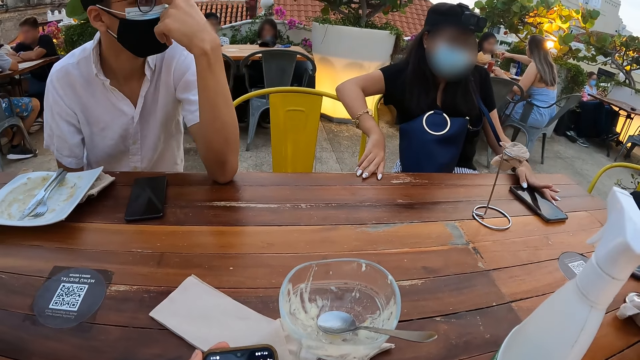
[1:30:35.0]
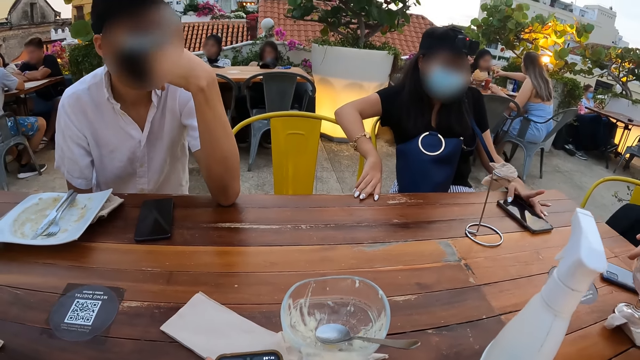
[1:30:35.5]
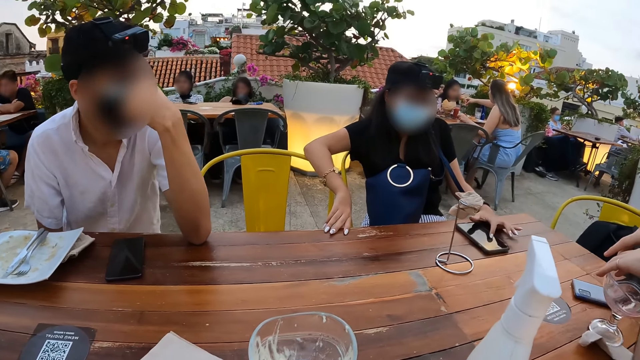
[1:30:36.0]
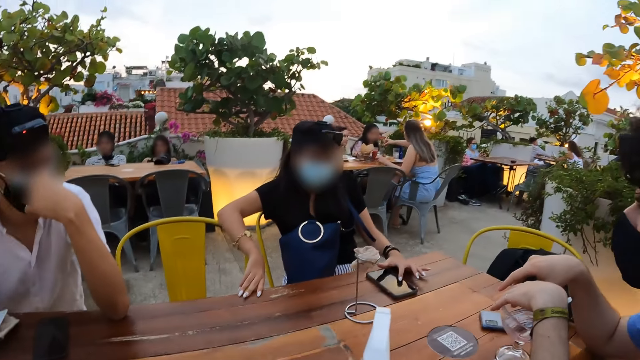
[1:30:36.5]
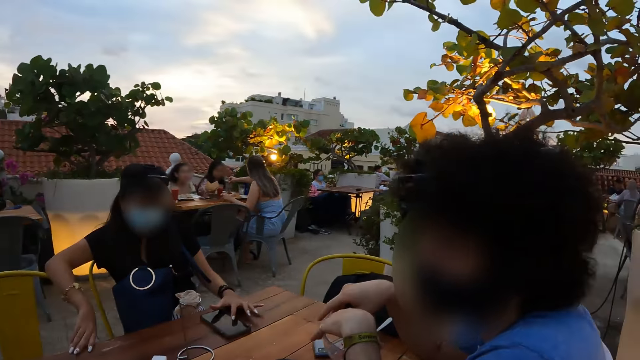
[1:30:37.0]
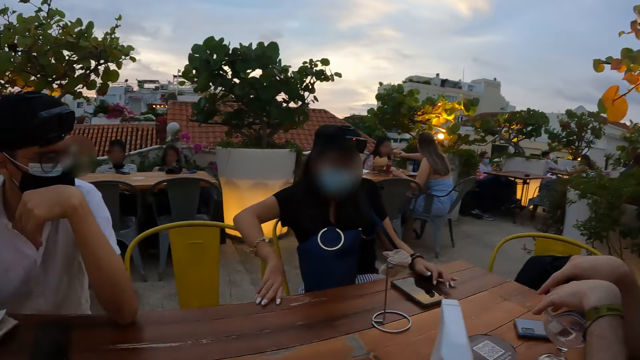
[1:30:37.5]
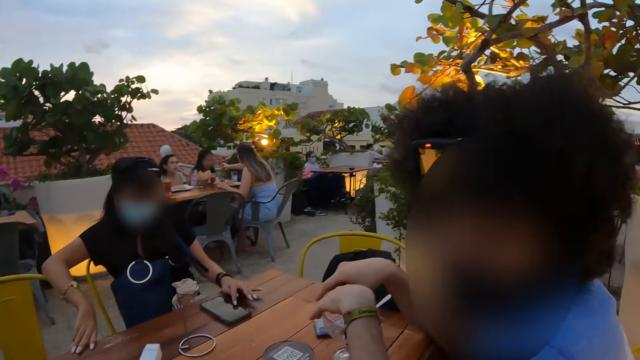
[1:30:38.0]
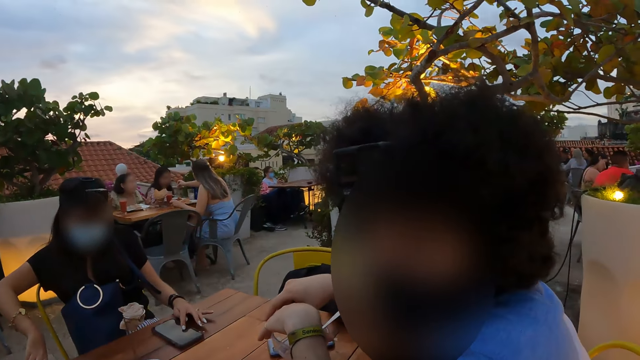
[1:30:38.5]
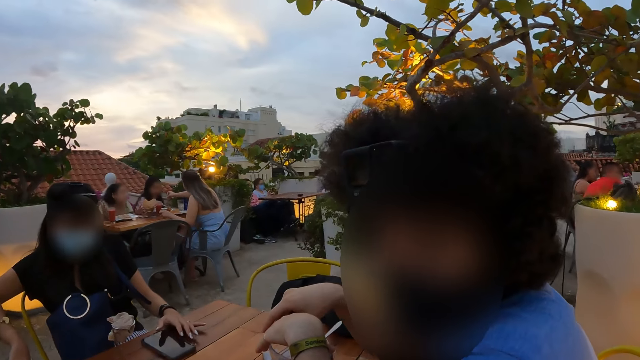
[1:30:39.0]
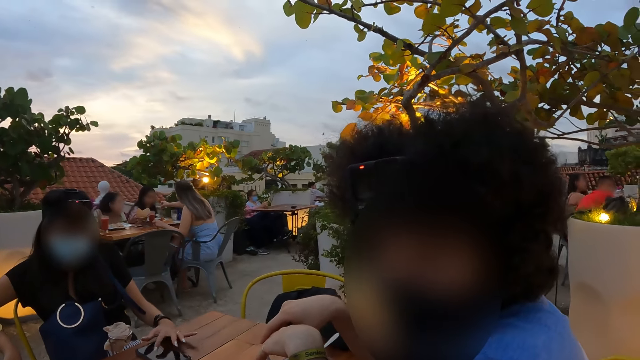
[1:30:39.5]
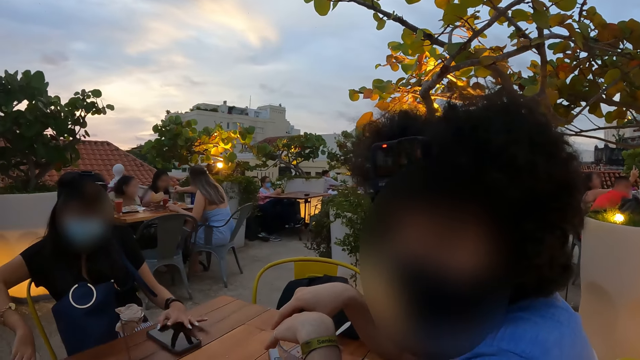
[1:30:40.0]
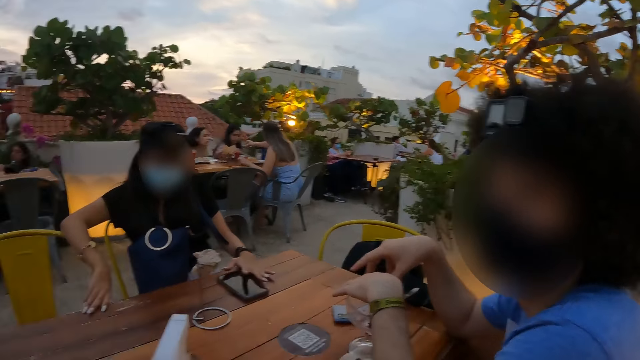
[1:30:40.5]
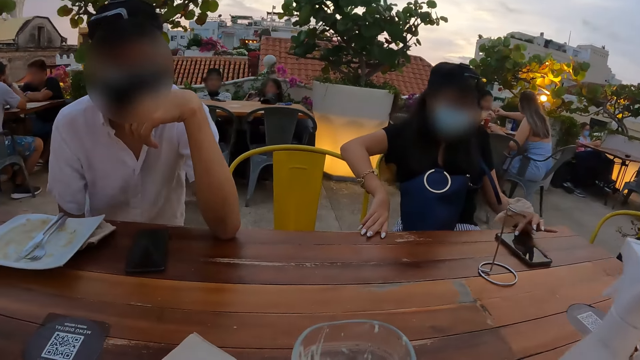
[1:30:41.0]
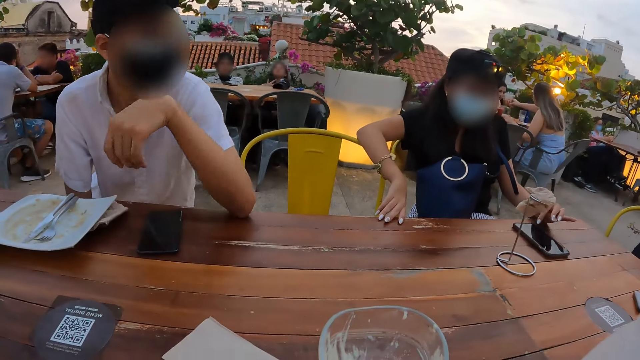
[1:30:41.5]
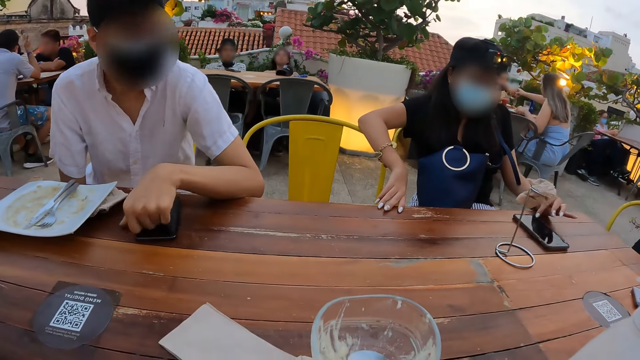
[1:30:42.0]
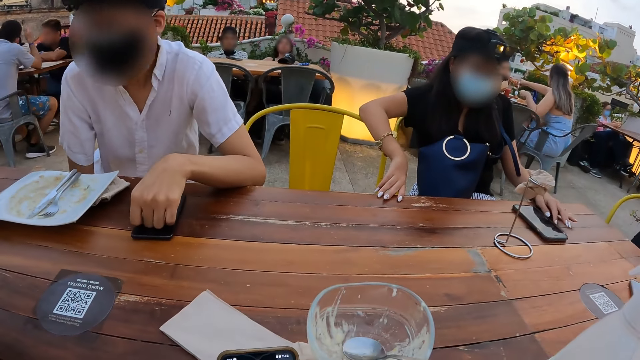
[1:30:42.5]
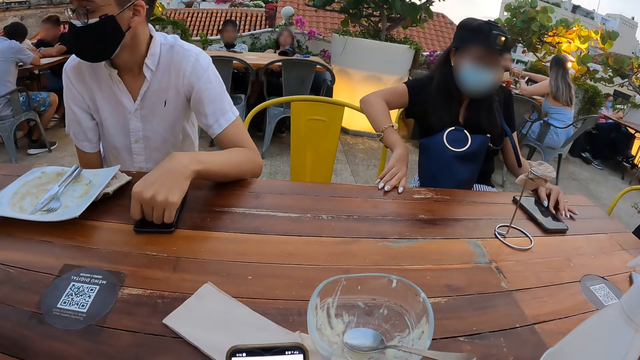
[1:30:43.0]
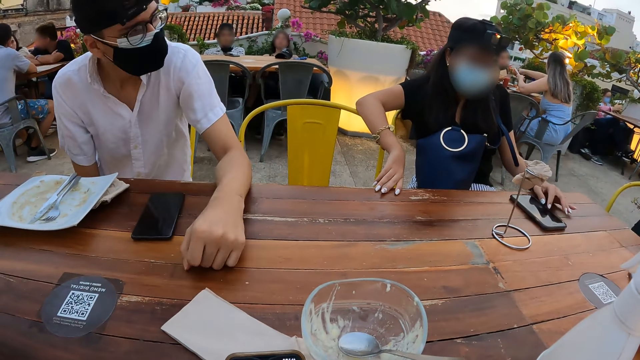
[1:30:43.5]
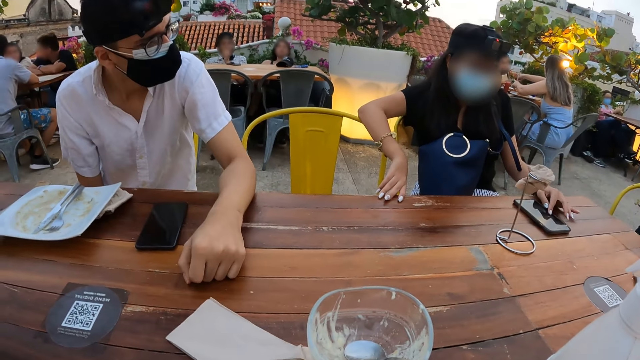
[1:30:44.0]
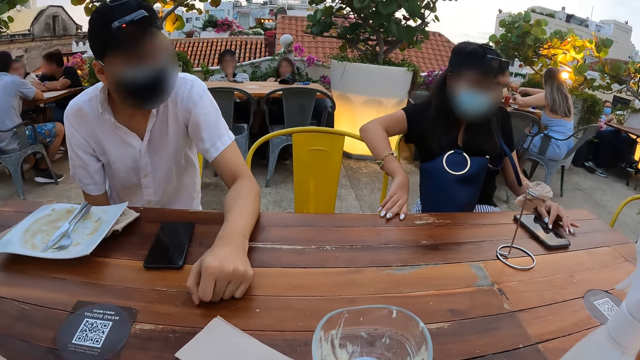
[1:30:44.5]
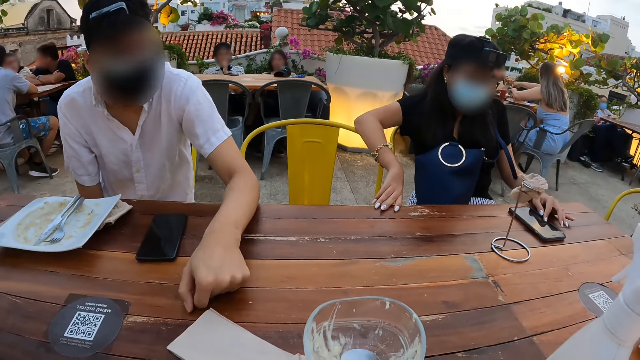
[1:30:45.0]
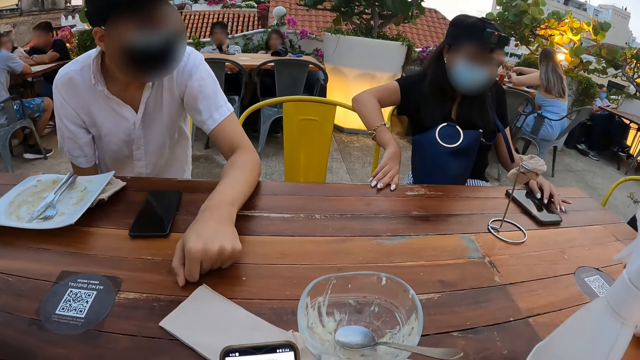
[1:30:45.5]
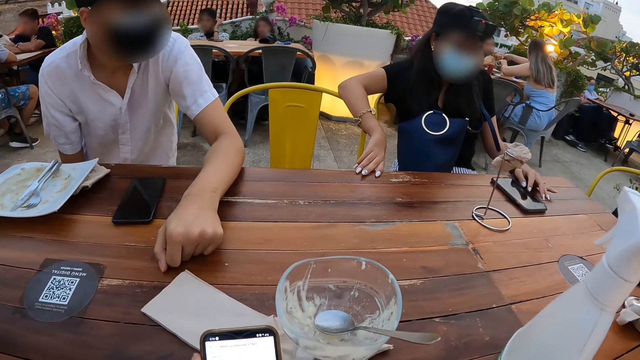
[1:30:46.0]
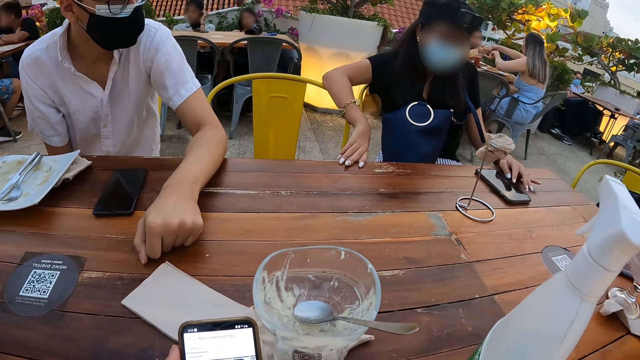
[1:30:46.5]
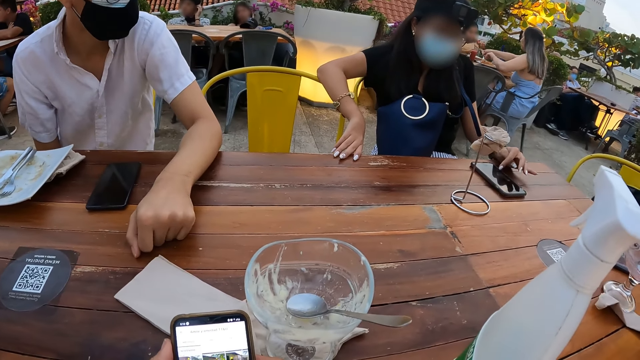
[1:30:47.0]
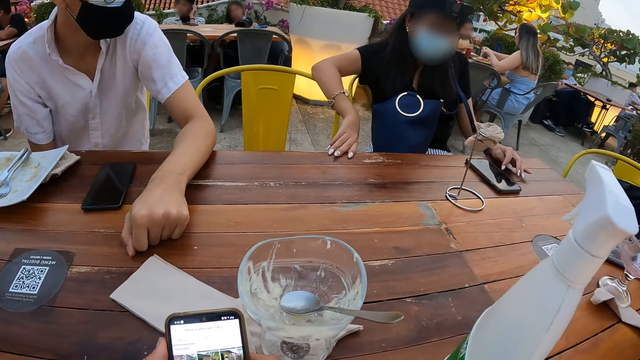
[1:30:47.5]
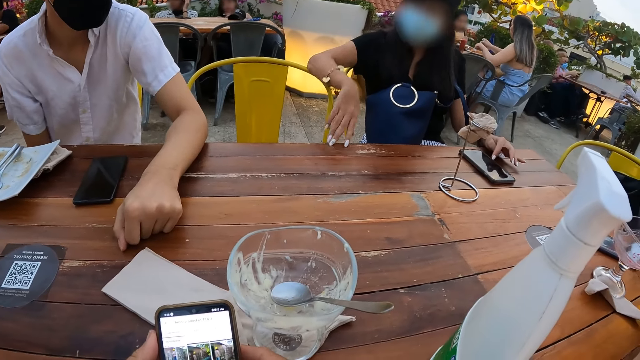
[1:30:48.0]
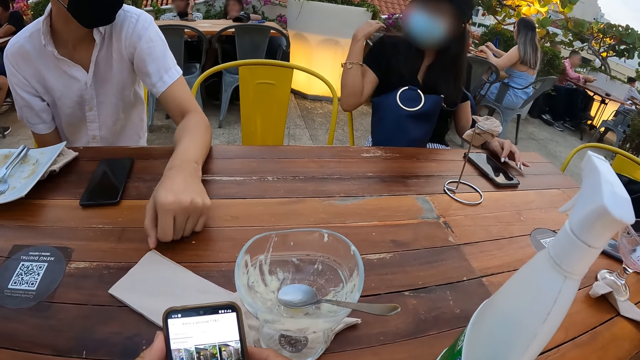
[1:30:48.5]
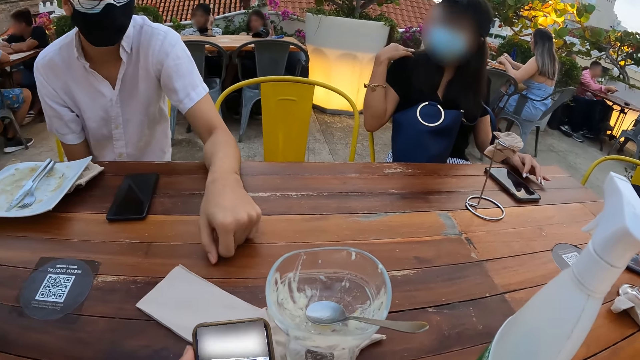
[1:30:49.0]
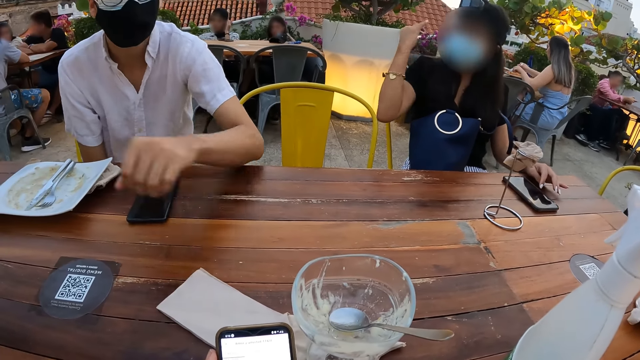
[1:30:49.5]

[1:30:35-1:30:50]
The camera wearer looks at a person. They look at another person. They talk to a man. They look at the first person. They press the phone.

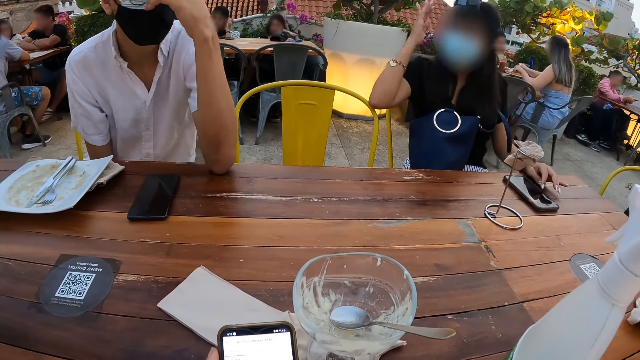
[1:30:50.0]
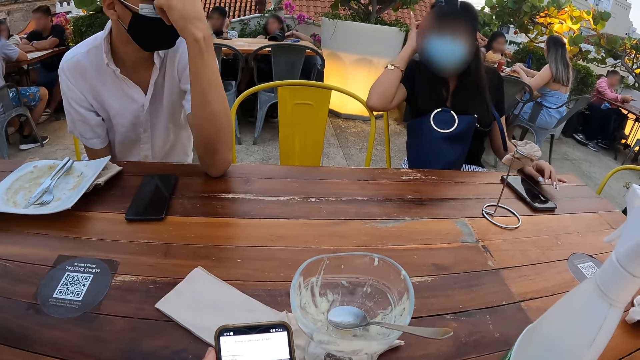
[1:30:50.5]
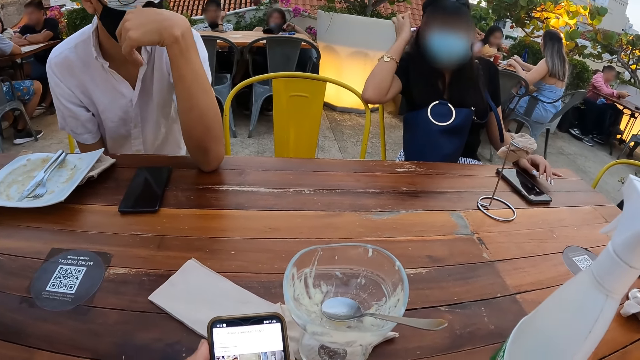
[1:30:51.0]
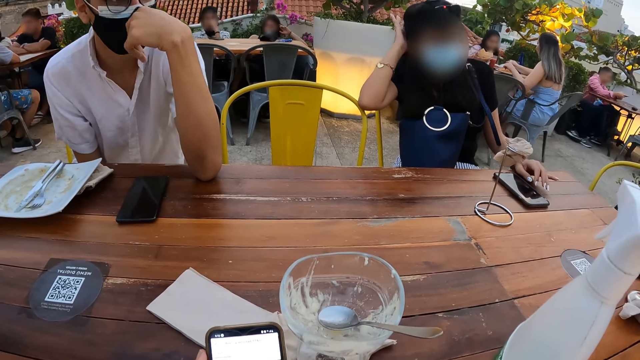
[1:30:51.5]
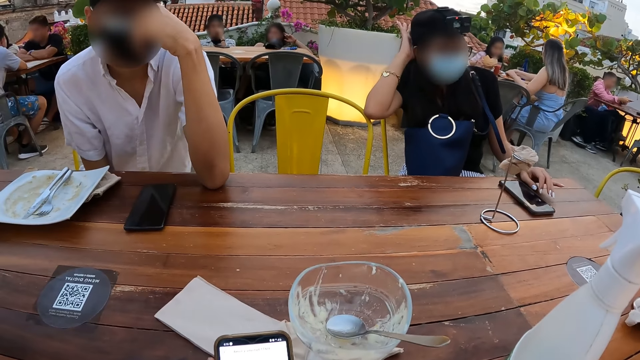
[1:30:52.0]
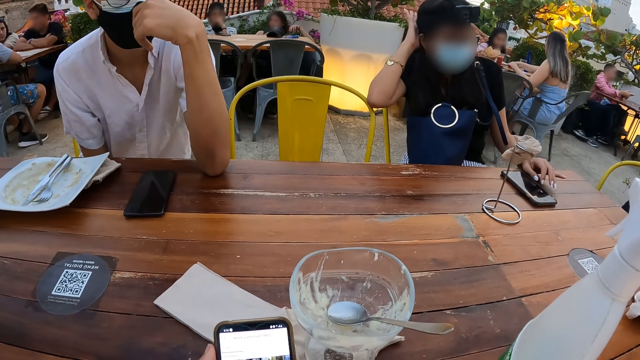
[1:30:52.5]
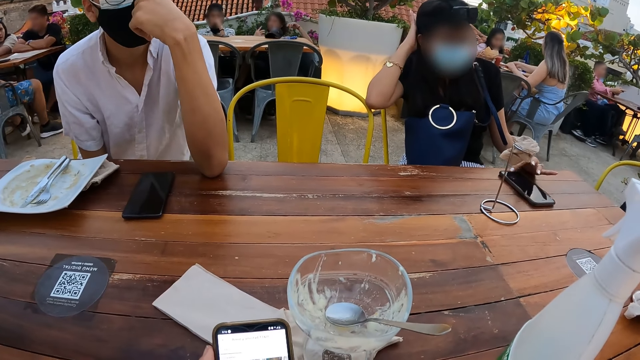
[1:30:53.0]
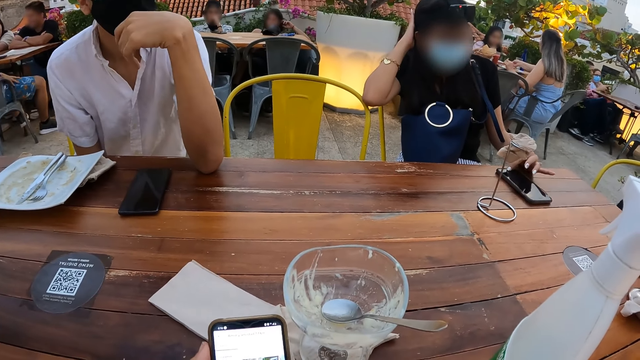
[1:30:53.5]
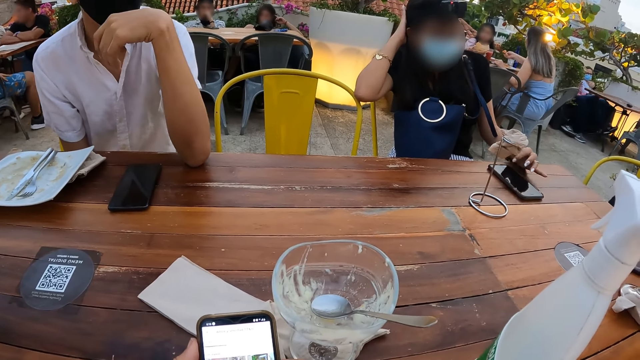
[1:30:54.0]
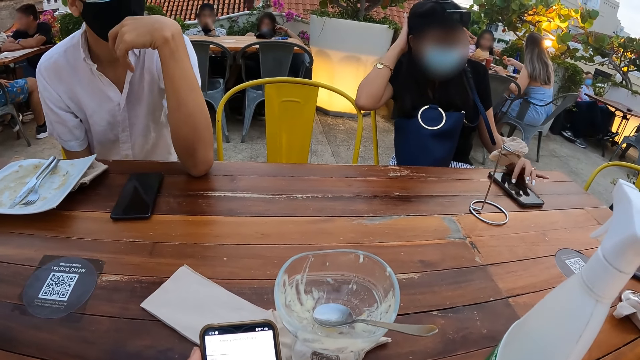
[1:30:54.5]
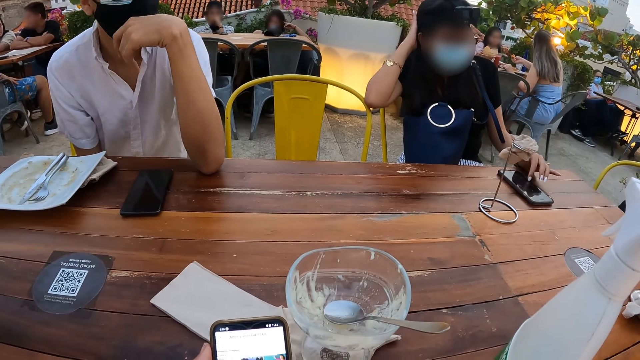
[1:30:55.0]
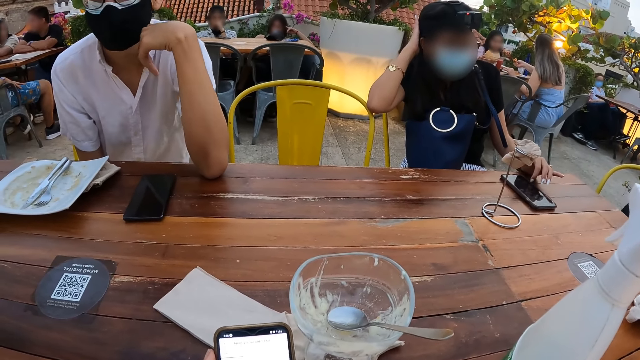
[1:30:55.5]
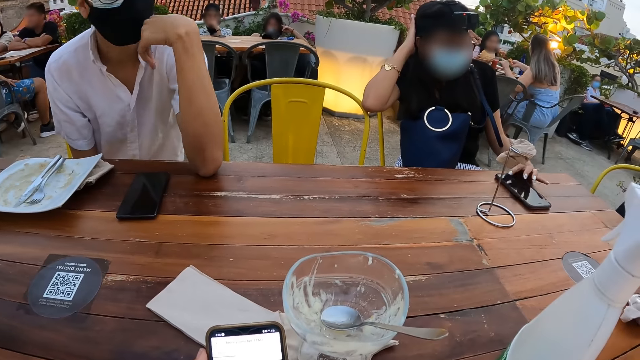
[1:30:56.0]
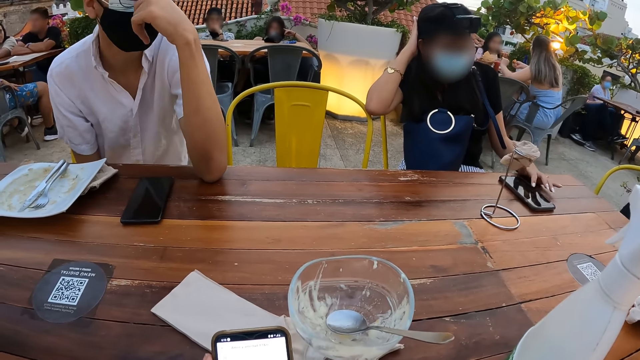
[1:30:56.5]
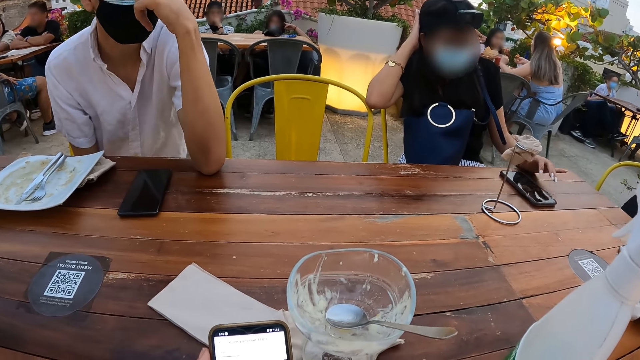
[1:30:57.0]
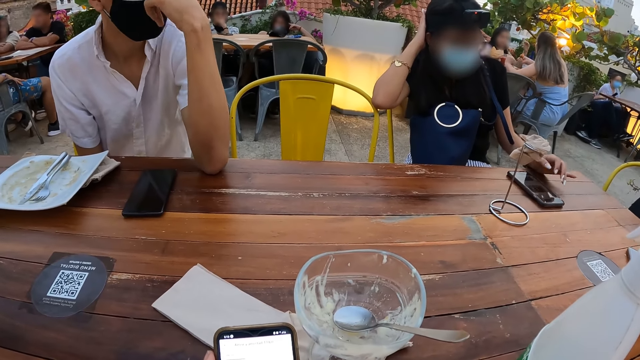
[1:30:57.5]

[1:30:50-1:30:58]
The camera wearer looks at a person.
